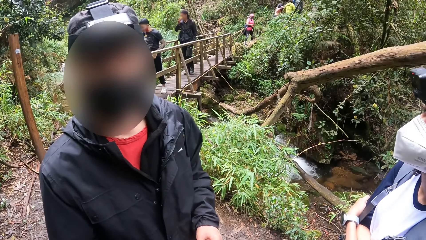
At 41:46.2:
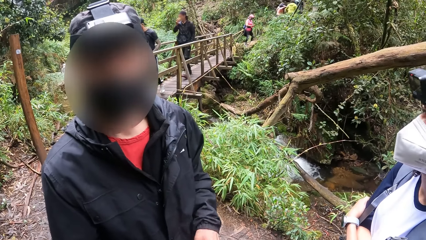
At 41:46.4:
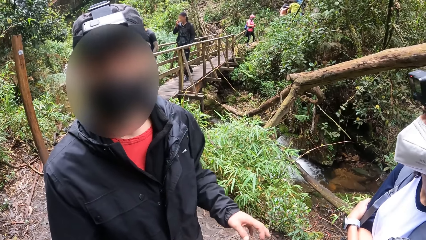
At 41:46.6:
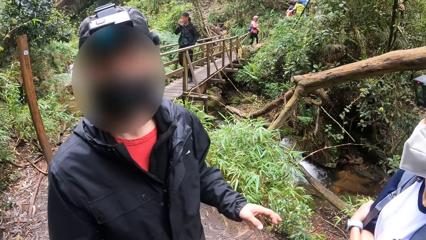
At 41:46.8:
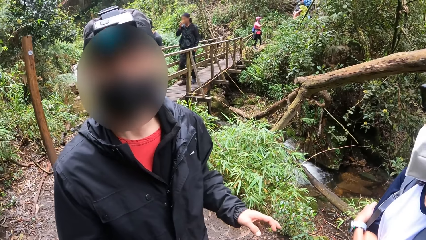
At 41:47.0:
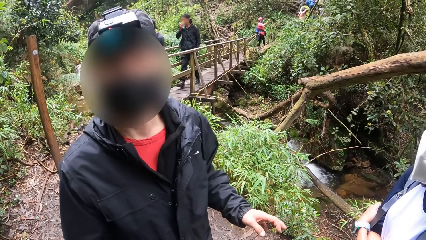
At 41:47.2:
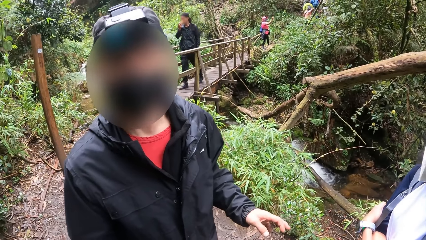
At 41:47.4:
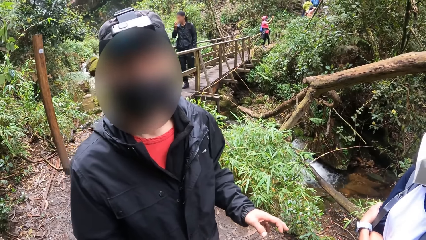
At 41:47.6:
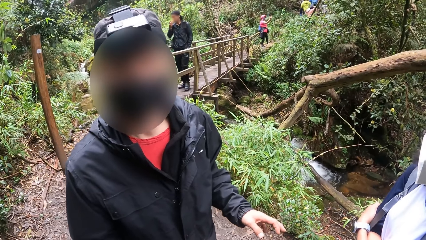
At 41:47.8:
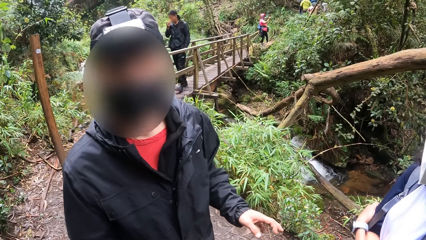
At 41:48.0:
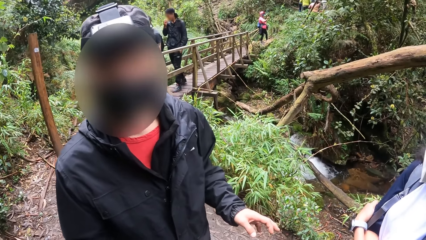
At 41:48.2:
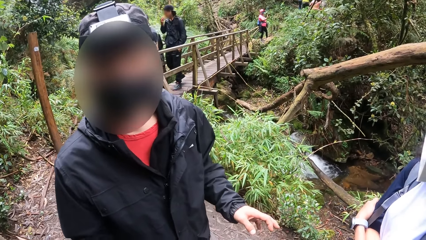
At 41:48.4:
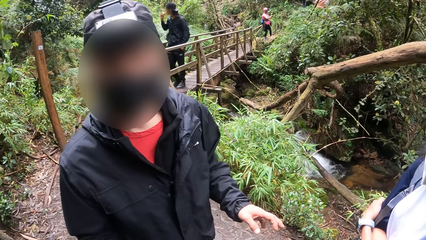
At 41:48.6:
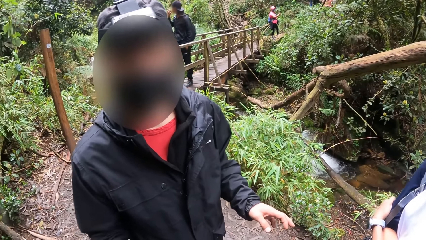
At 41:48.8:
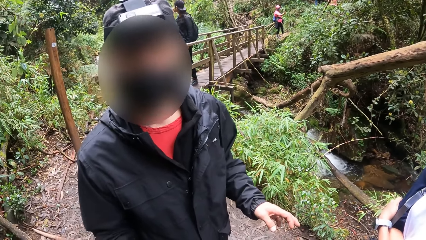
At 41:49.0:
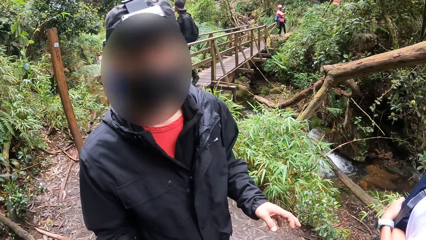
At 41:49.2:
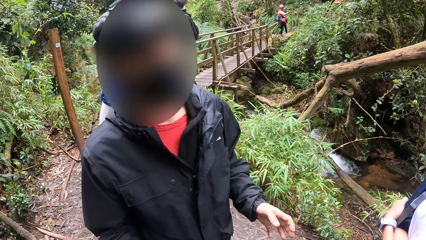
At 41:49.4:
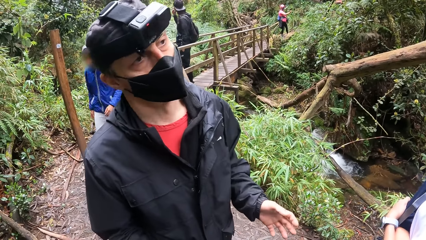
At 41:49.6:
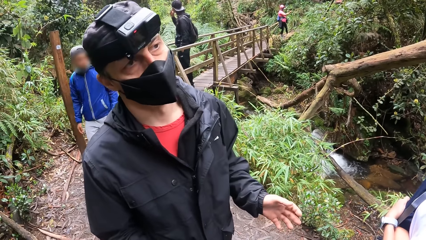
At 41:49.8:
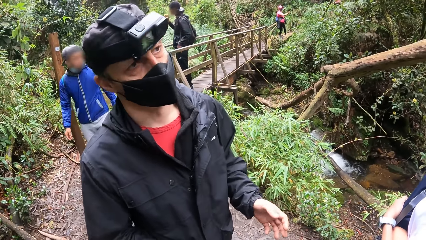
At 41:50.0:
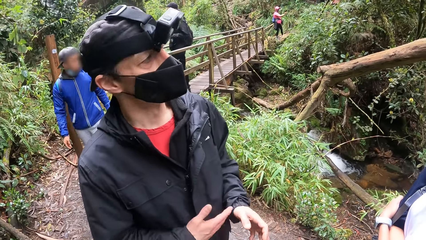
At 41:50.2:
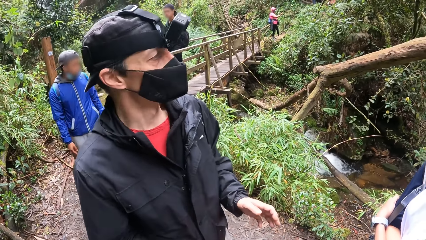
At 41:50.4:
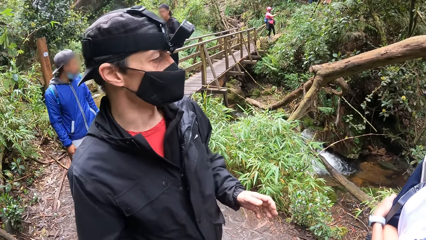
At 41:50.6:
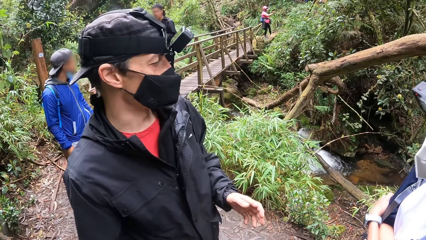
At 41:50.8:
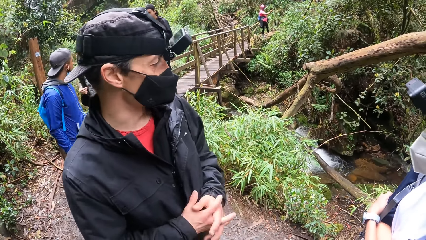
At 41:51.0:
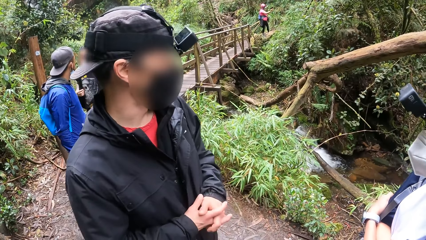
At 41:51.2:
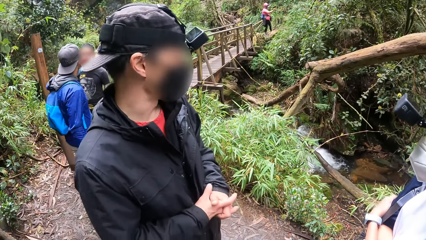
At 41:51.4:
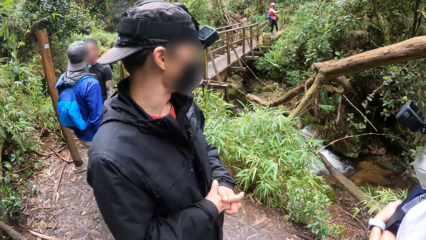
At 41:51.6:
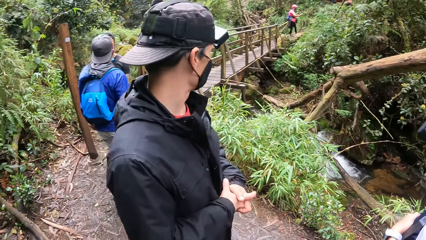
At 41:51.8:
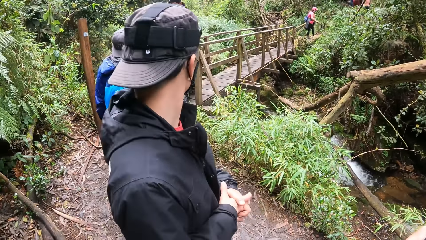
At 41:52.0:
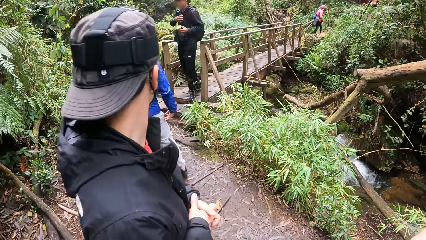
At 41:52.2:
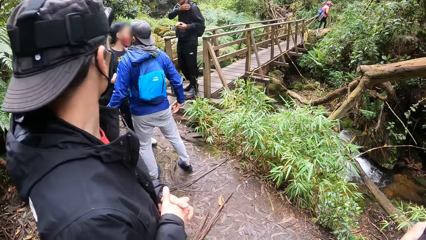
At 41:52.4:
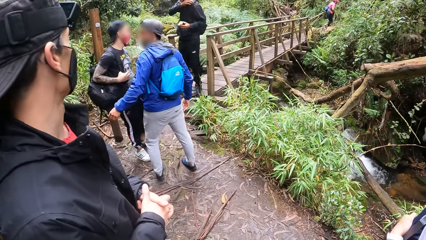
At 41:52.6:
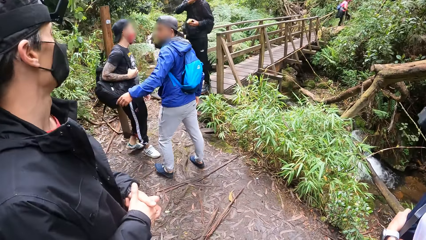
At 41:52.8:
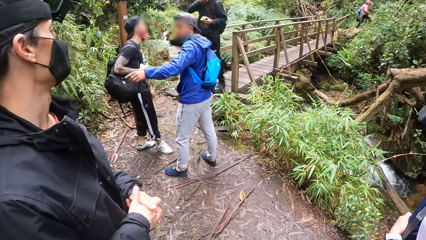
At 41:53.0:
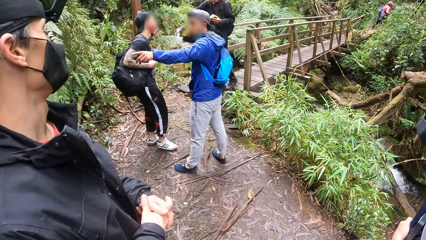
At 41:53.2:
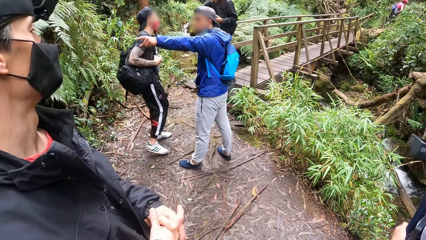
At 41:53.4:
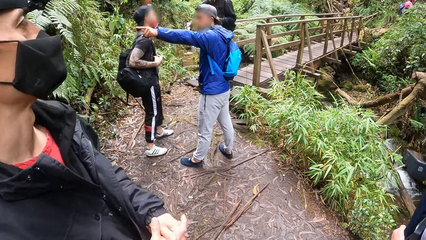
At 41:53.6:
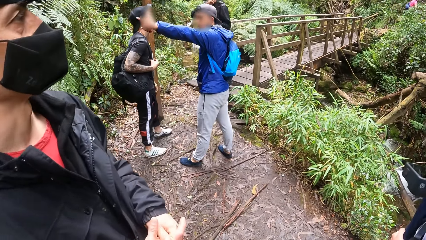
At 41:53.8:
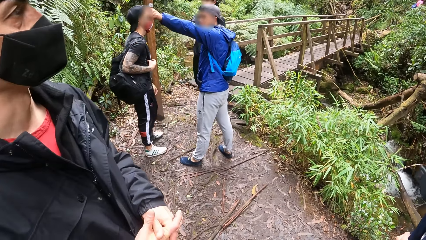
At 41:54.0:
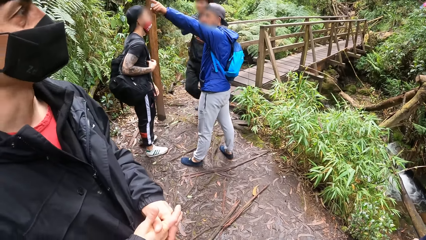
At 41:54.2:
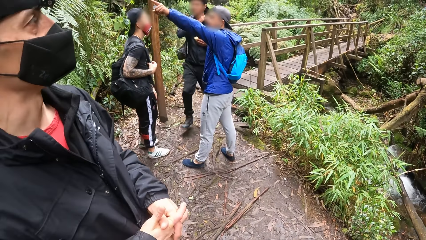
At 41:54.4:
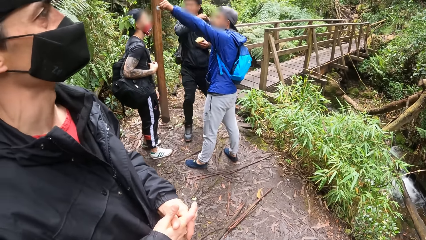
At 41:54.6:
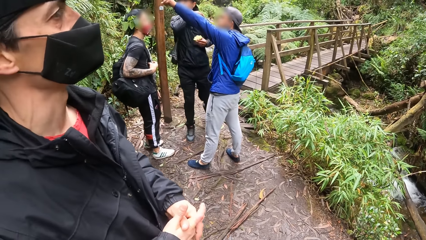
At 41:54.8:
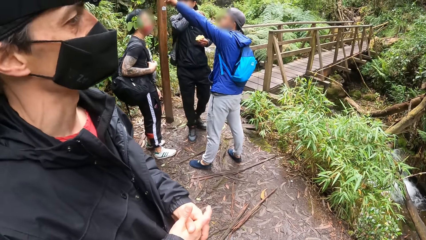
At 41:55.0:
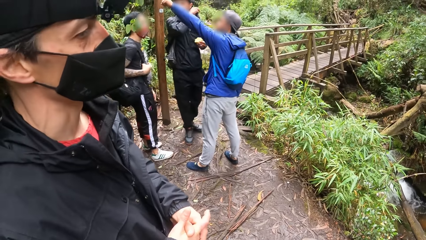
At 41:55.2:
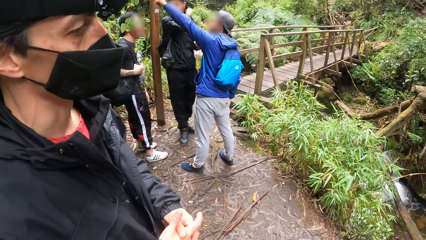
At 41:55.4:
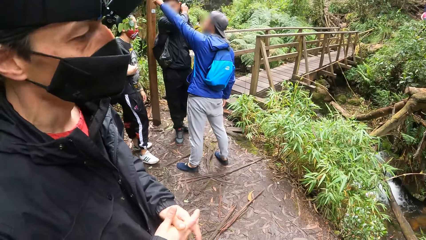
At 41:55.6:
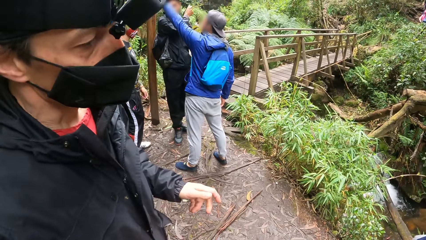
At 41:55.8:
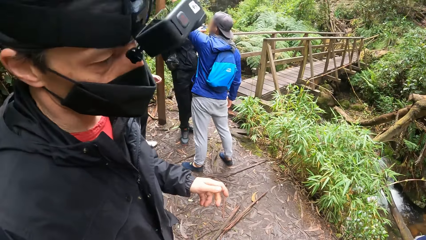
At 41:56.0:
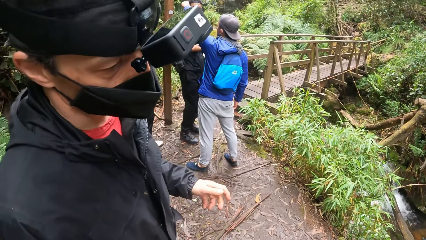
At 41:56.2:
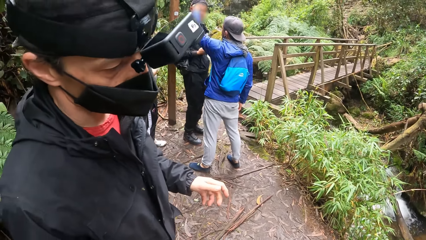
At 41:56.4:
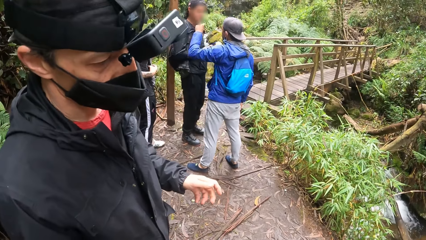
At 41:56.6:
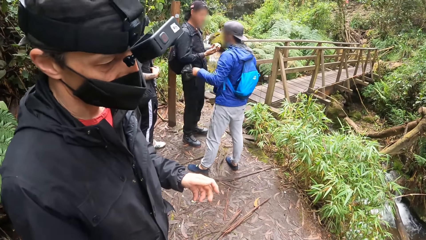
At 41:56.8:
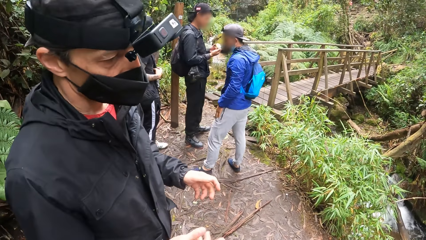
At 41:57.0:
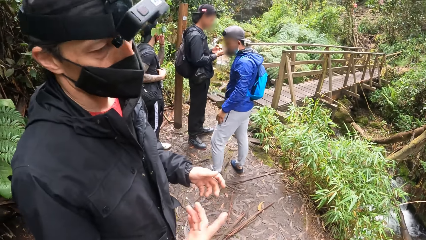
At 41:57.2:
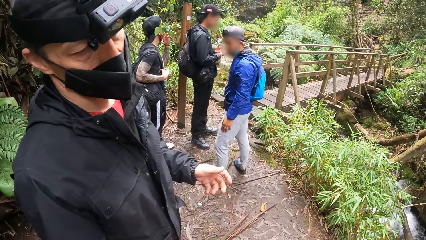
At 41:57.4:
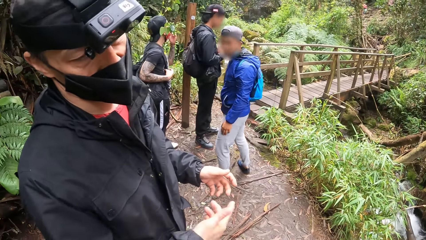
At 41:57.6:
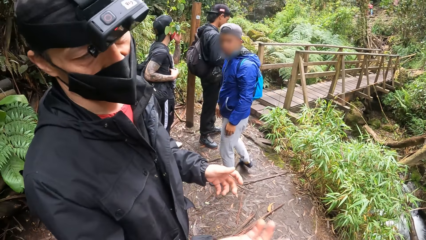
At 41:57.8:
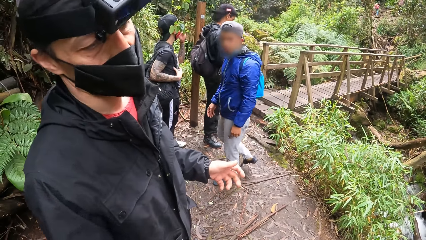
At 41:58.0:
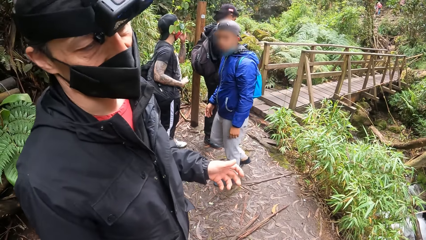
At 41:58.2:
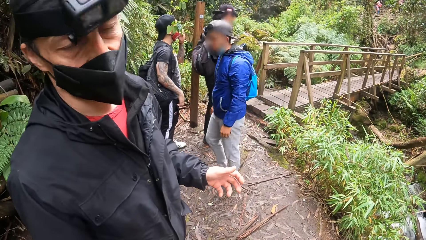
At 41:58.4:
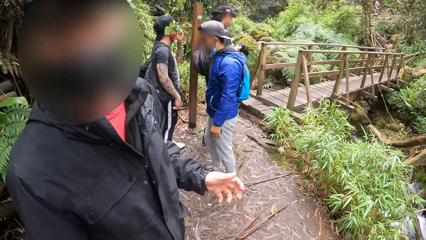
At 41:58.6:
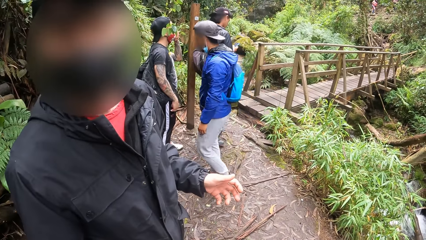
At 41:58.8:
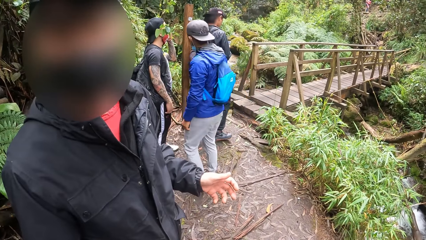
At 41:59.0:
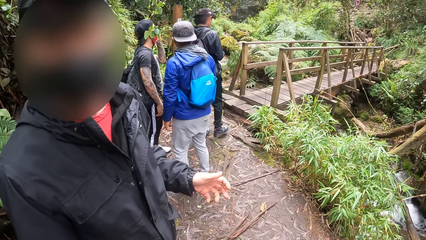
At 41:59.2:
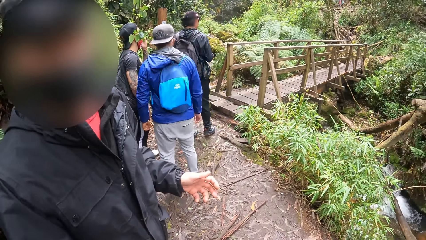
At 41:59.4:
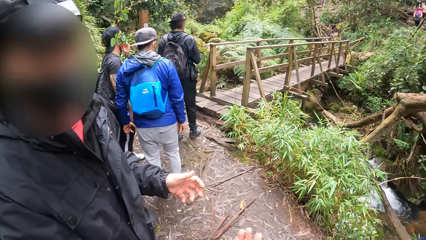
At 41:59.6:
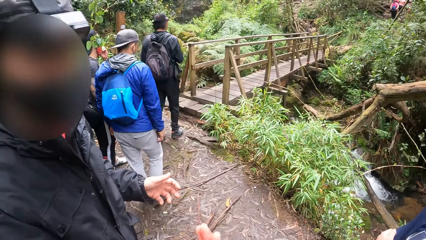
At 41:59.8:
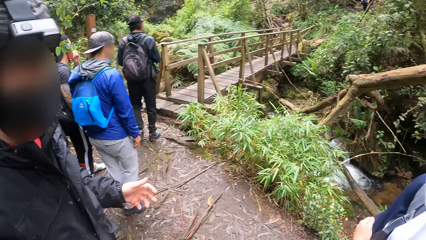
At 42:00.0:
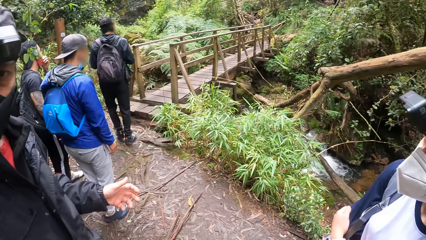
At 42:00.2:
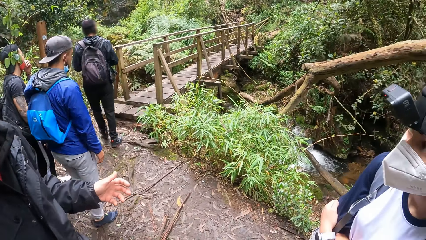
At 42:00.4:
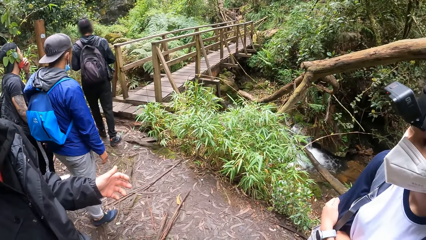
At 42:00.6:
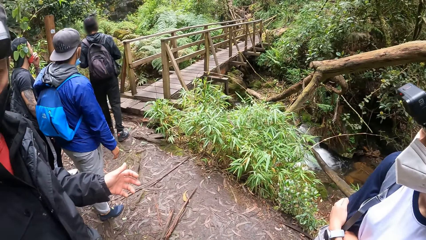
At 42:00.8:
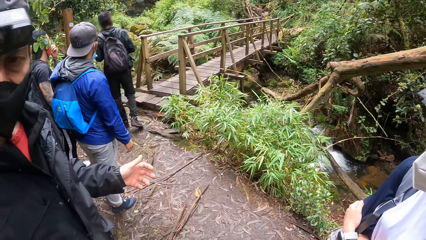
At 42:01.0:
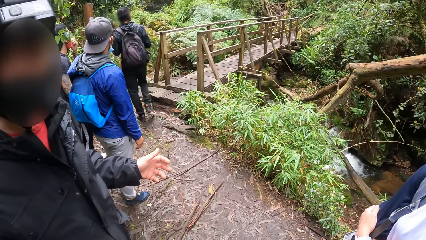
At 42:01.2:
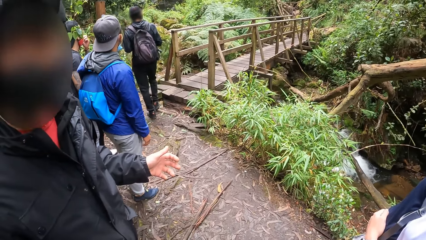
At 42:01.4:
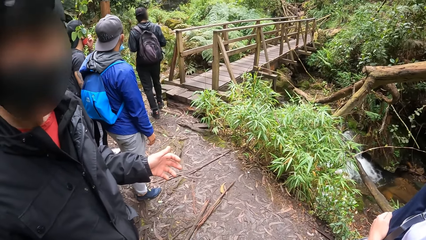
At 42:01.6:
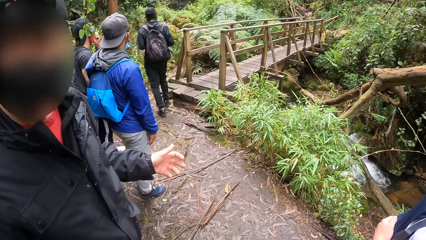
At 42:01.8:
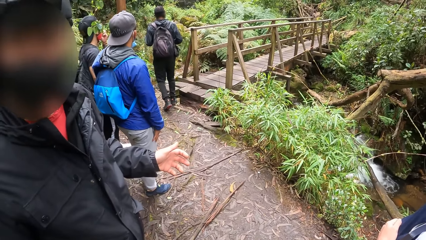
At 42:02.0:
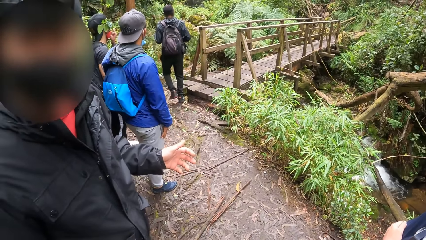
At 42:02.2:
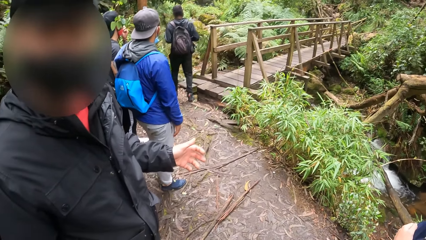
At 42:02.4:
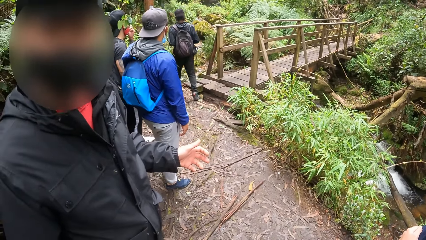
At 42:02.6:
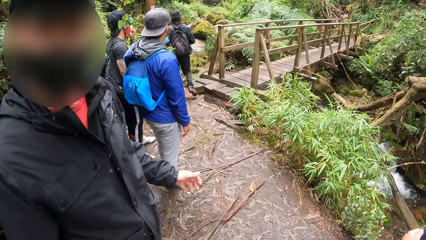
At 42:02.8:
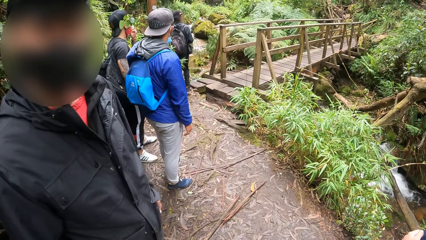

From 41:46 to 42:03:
The camera wearer stands on the way.
